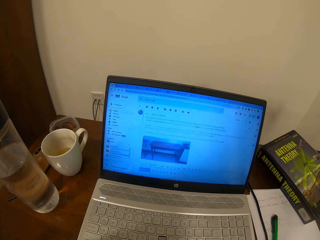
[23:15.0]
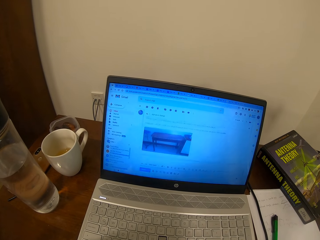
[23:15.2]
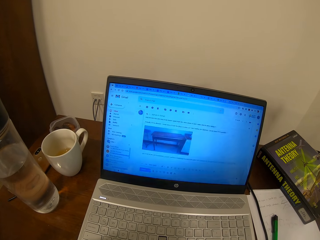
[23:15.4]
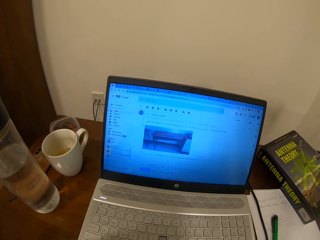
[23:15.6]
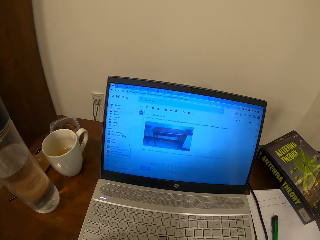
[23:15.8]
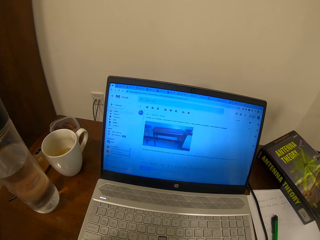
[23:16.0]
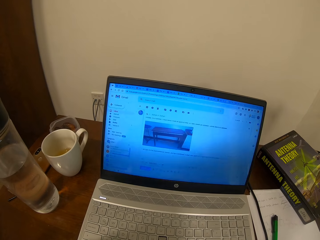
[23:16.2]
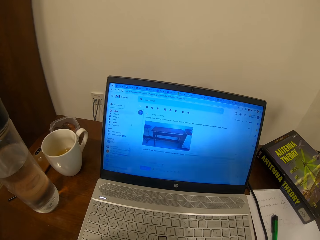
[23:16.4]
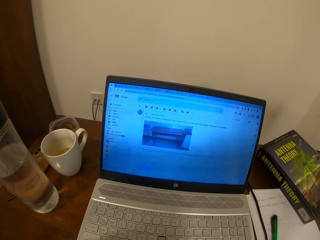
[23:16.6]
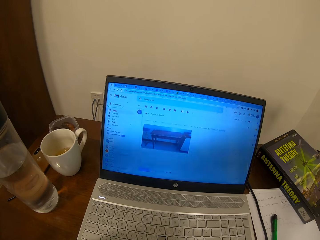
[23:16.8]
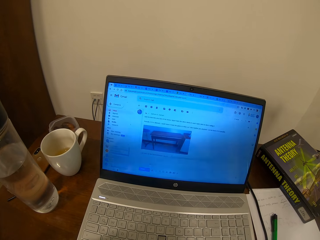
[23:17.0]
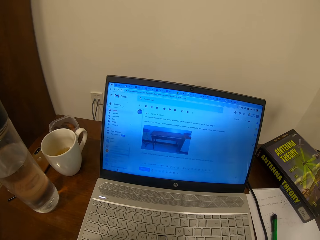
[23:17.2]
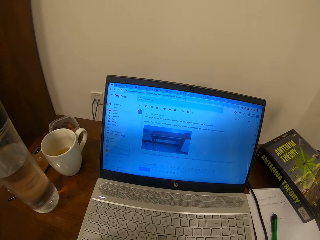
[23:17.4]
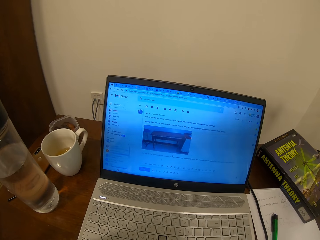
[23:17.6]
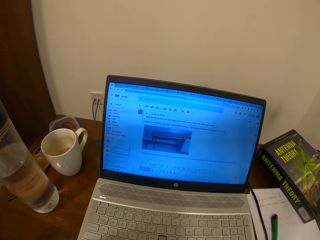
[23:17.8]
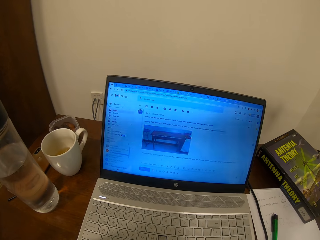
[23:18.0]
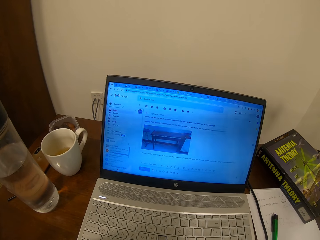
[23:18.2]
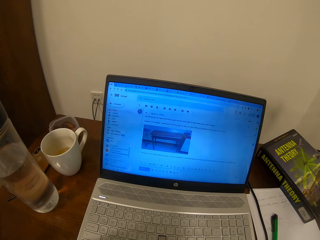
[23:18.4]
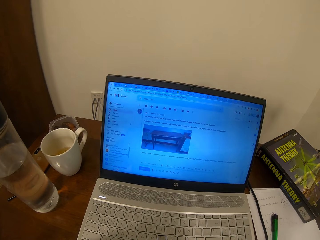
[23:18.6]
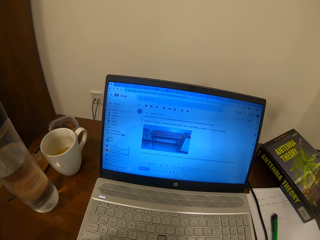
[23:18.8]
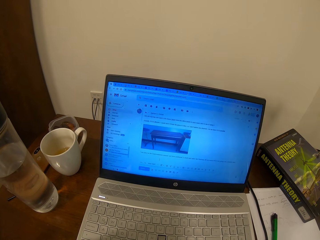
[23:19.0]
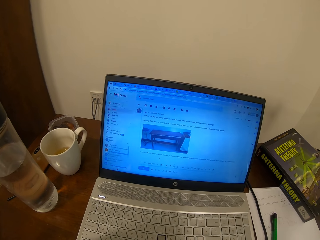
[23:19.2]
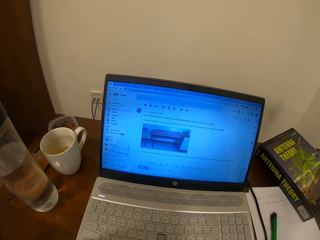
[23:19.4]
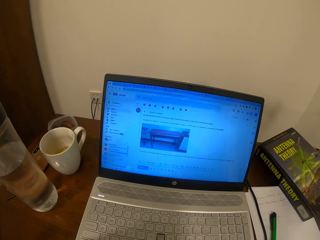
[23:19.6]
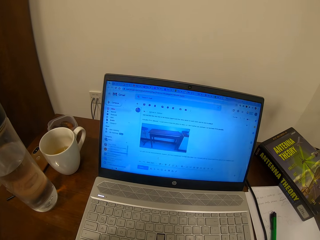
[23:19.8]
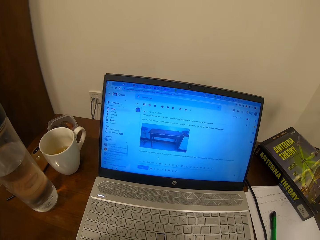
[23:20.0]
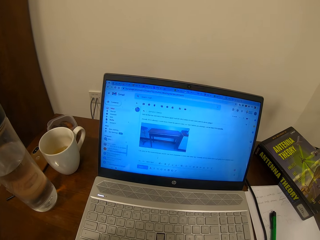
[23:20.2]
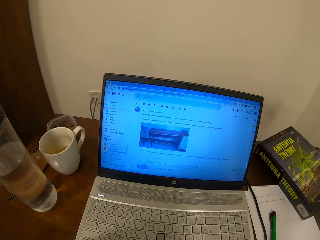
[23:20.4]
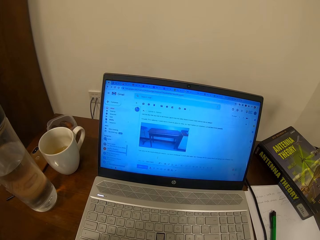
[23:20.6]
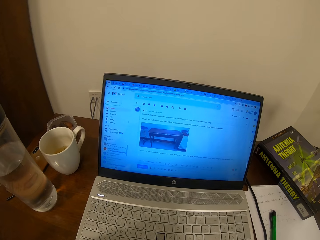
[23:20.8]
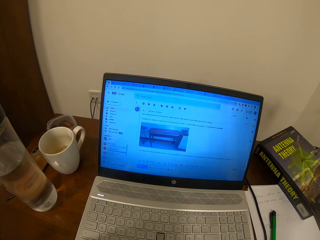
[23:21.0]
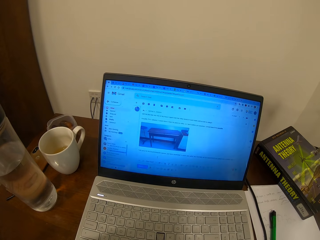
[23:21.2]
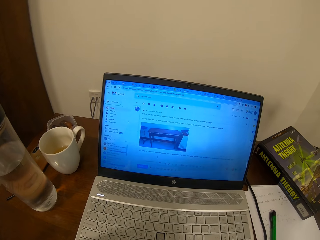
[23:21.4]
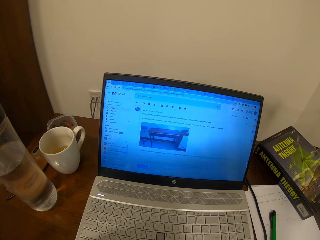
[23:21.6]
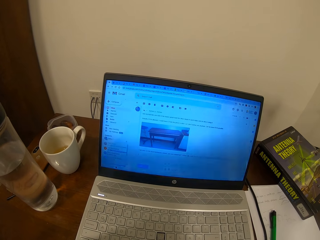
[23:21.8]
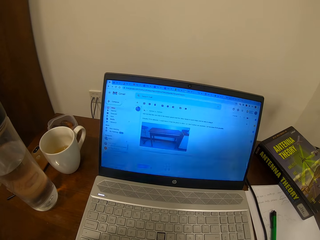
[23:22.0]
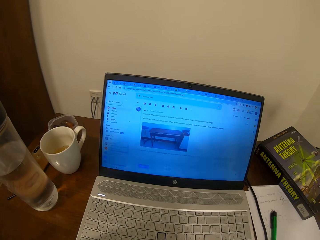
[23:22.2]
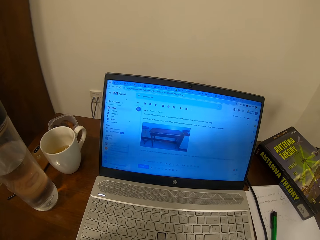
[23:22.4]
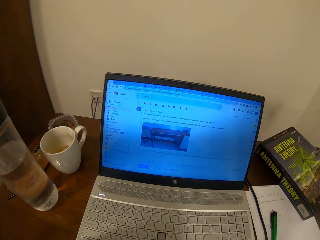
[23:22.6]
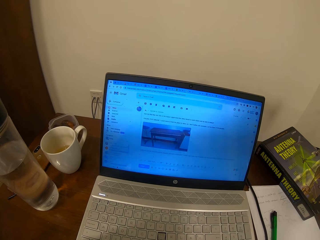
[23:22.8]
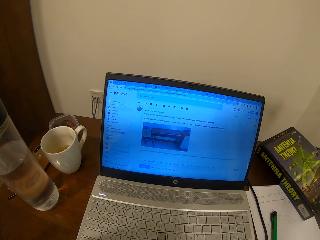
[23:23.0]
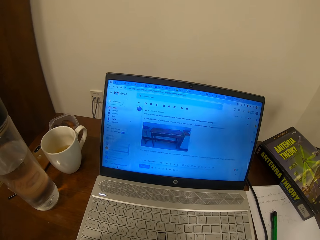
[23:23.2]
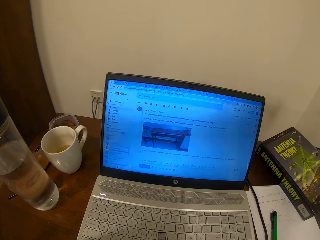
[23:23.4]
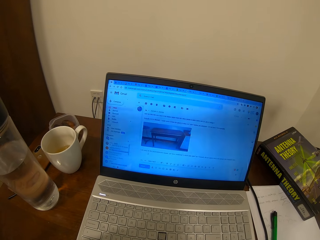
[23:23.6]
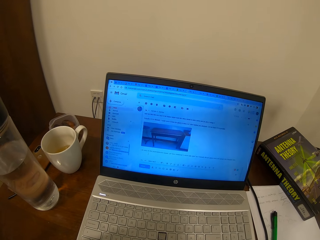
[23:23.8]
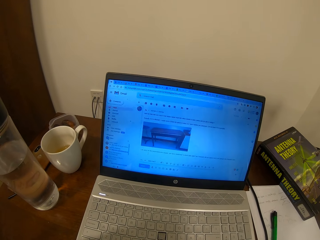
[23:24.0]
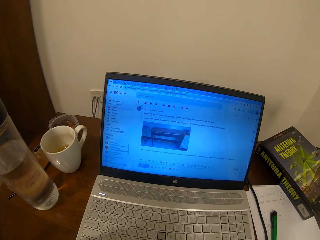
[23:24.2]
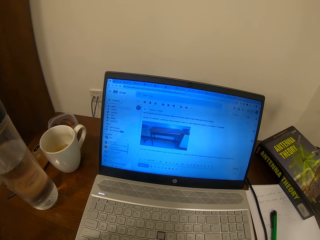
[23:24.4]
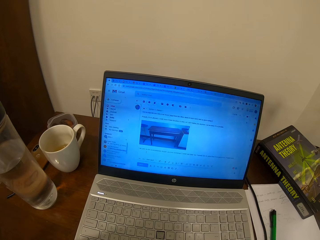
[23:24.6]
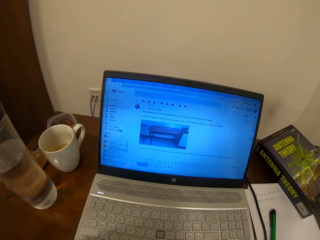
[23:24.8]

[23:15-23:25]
The camera wearer looks at the screen.

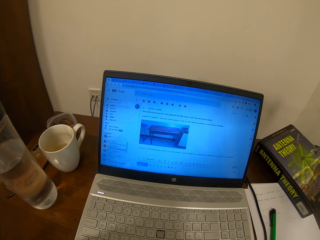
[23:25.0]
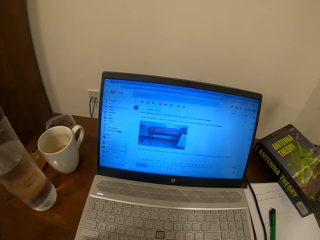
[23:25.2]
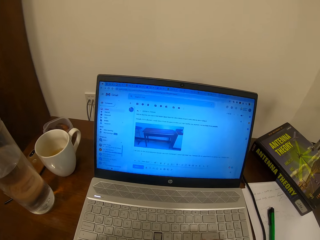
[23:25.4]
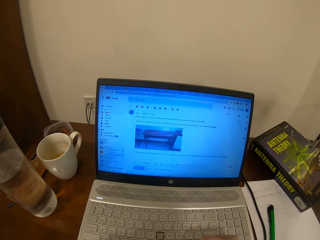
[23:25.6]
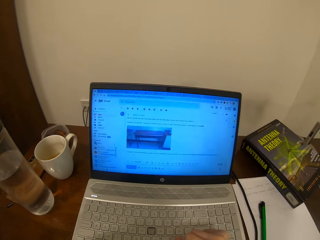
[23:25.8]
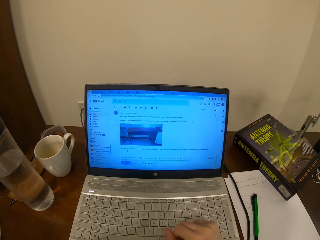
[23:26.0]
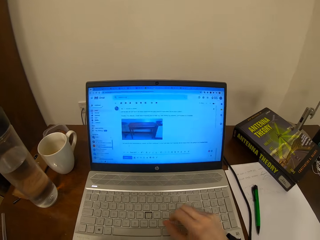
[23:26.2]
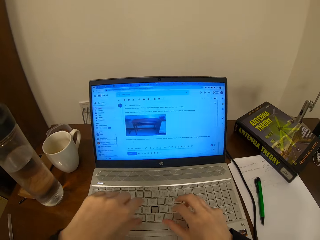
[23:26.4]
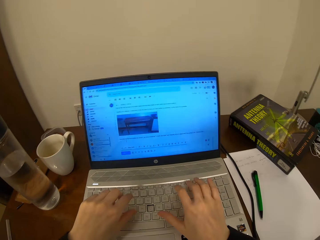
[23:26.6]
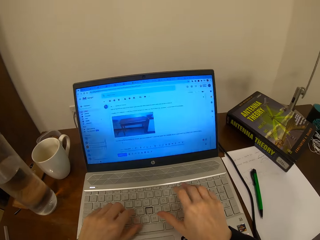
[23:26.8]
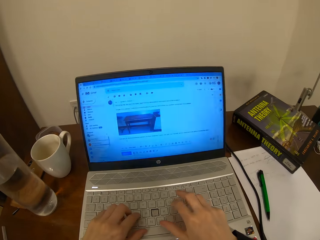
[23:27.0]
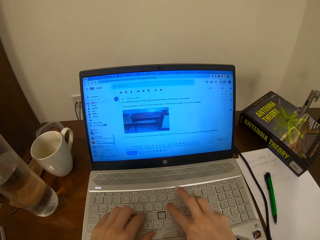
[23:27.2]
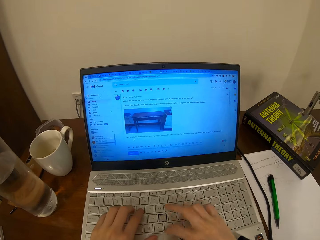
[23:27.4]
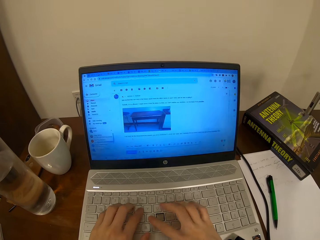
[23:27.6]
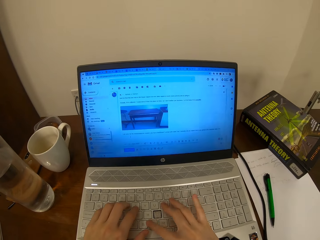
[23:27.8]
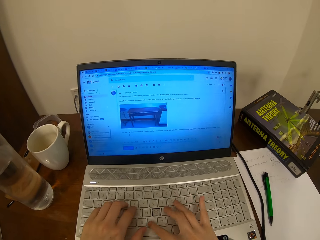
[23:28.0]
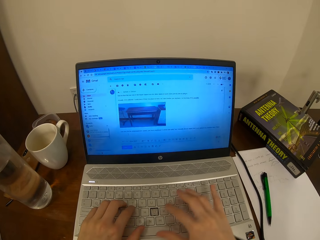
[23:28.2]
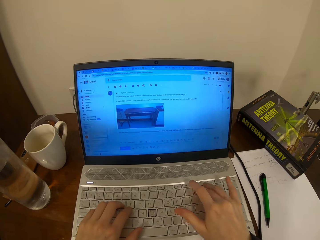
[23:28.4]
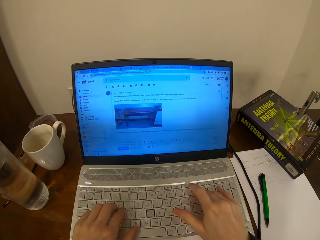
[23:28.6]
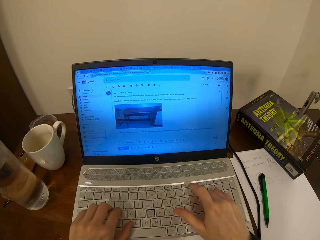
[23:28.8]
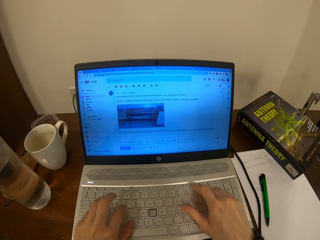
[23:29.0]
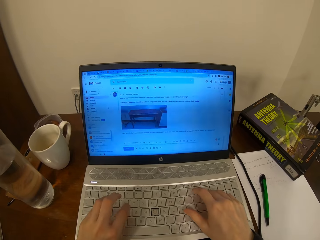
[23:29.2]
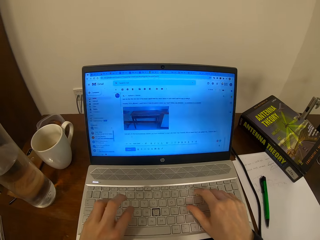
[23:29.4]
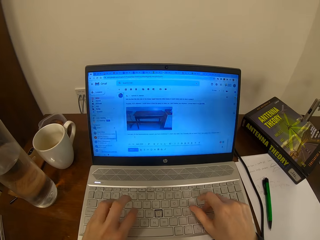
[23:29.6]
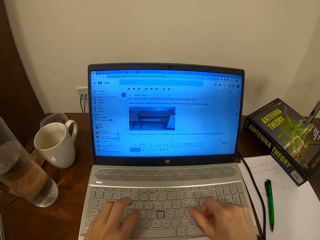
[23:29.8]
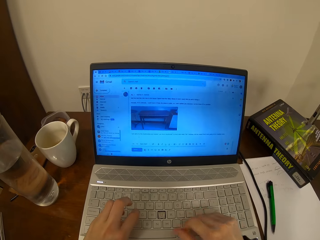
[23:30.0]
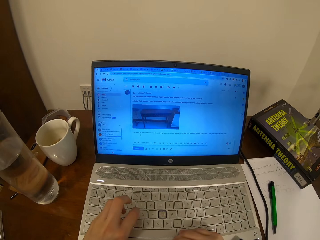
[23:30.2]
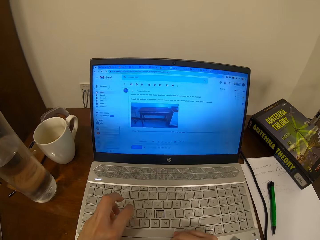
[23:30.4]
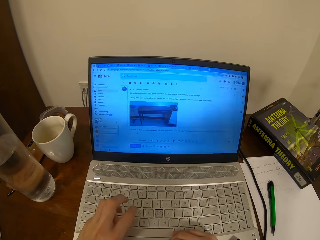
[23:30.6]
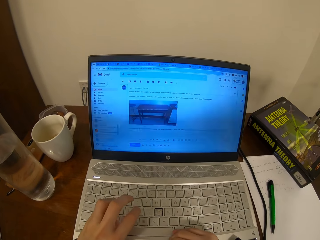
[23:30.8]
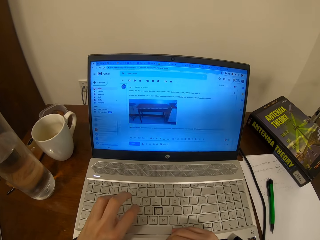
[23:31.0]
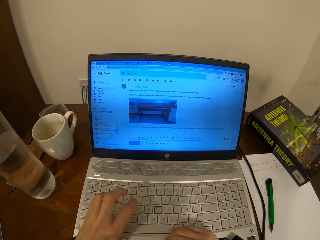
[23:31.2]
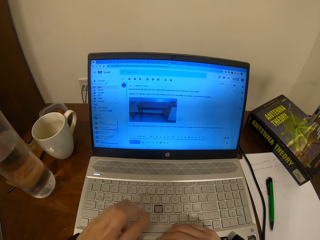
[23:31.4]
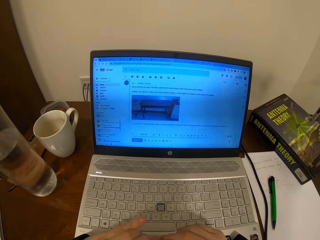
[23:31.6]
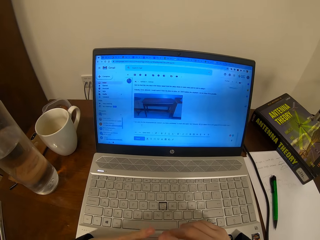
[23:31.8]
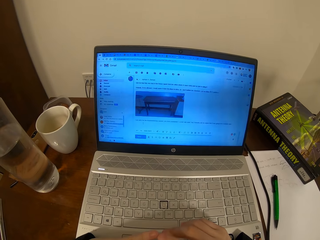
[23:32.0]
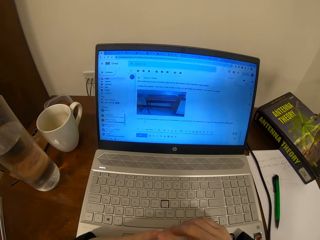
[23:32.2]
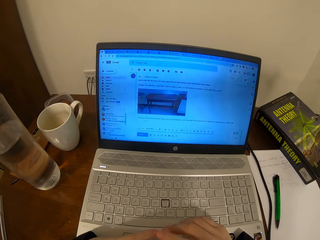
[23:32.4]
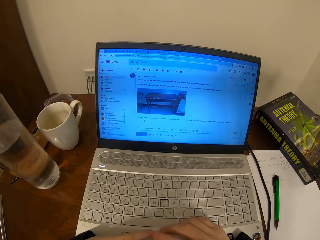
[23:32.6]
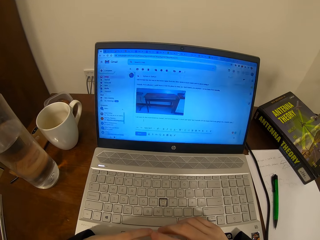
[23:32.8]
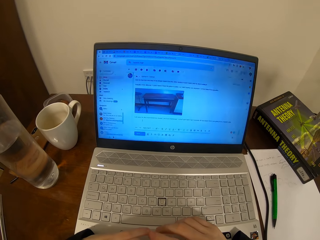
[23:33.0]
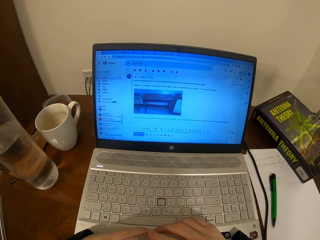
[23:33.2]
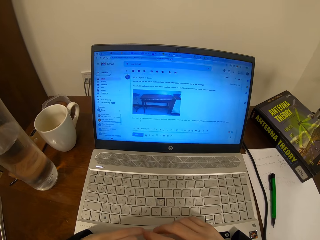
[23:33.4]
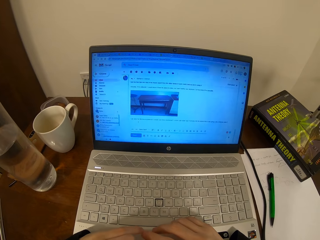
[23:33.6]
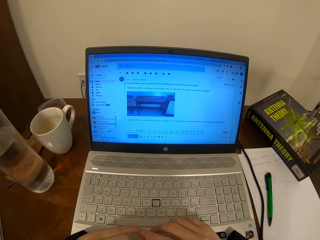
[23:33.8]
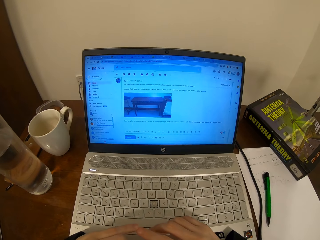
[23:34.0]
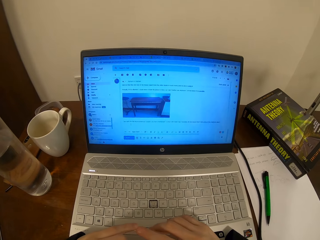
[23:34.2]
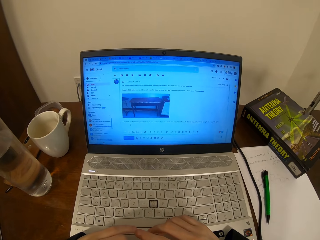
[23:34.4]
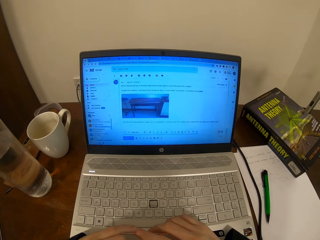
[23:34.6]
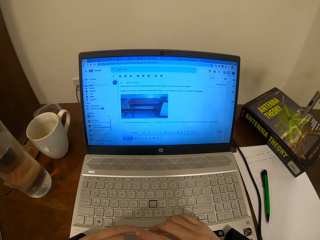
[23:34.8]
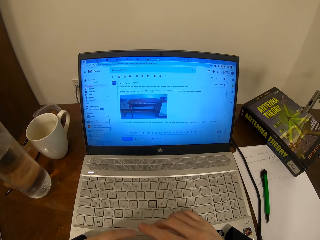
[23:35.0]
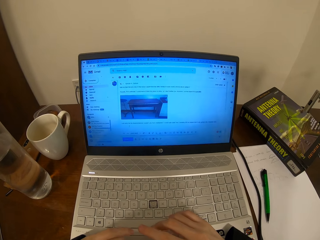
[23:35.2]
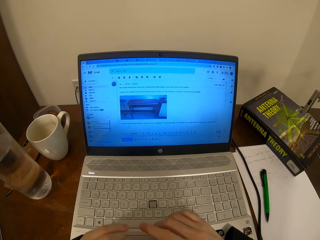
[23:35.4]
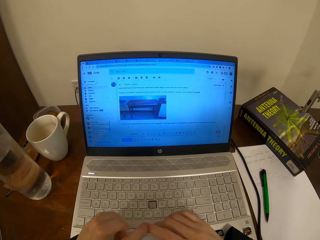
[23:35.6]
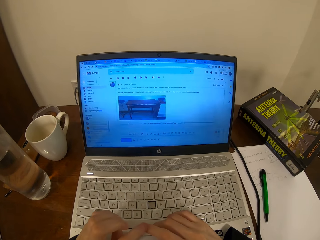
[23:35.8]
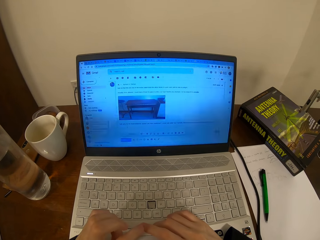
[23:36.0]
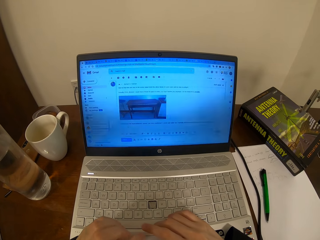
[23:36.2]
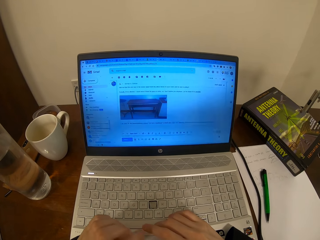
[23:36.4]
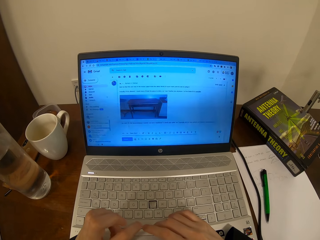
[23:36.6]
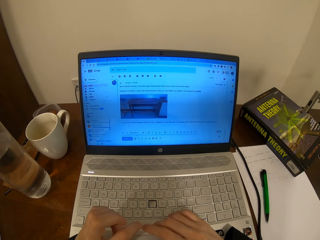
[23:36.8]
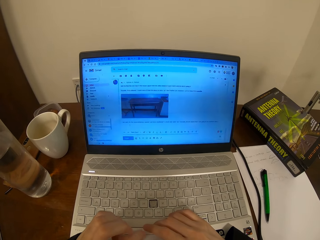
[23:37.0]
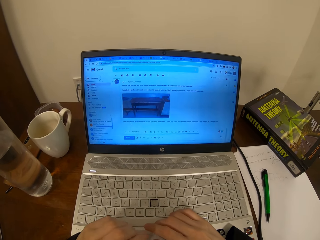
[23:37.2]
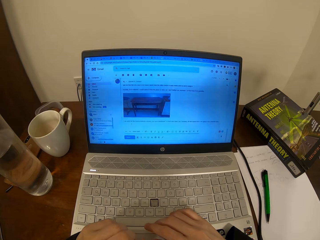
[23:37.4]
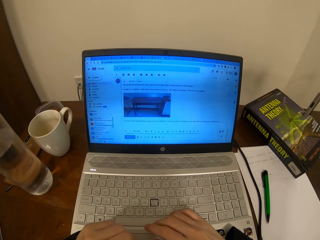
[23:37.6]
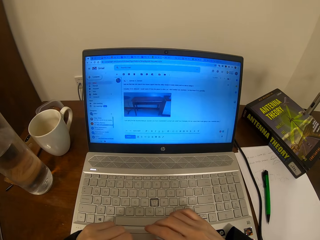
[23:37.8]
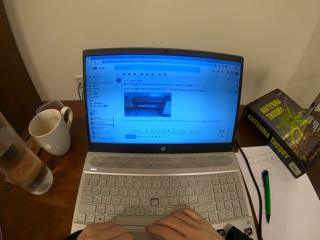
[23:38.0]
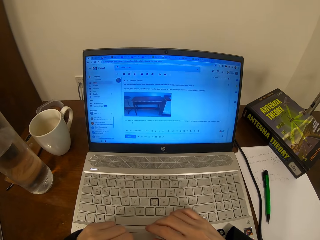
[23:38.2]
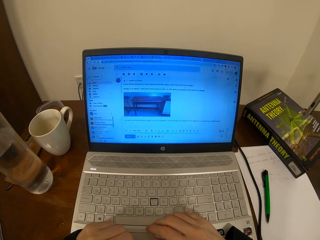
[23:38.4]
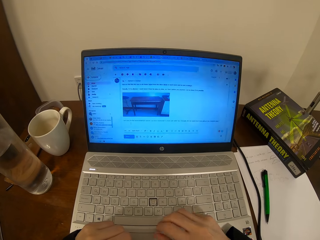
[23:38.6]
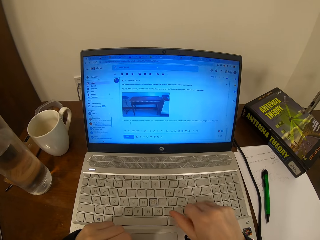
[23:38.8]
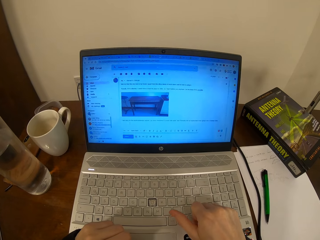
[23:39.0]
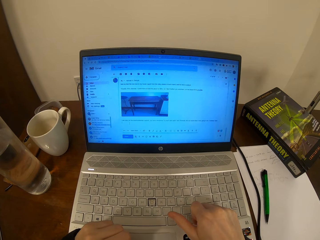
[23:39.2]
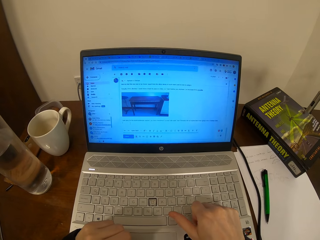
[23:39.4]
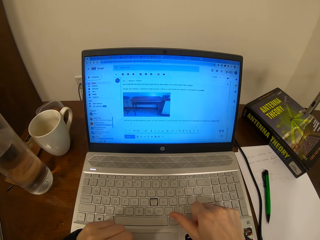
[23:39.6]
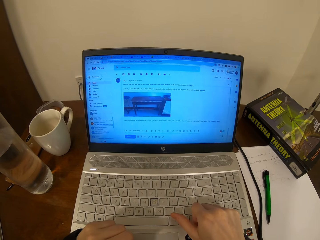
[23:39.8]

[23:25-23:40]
The camera wearer types on the keyboard. They read on the screen.
